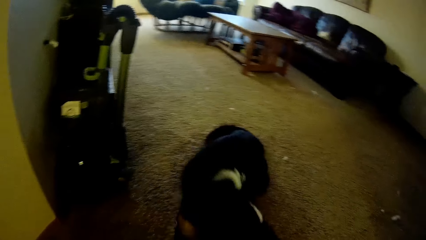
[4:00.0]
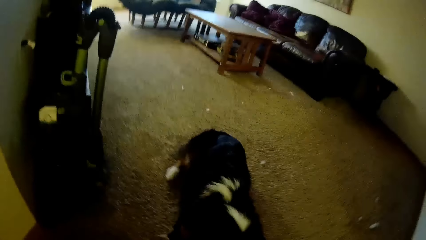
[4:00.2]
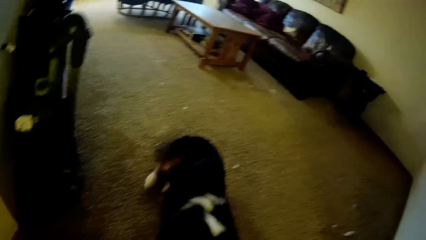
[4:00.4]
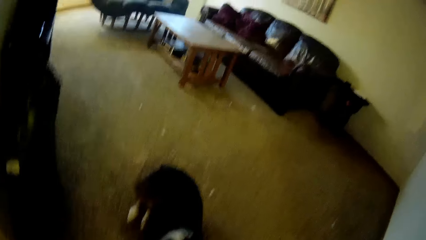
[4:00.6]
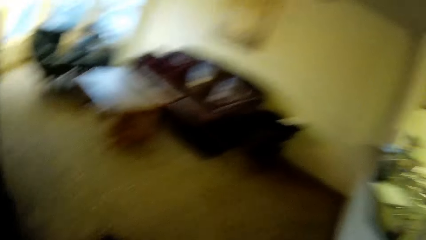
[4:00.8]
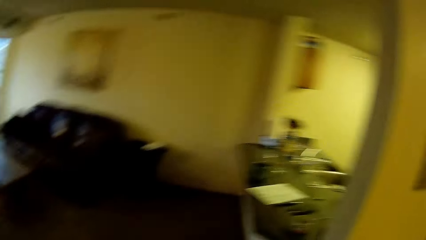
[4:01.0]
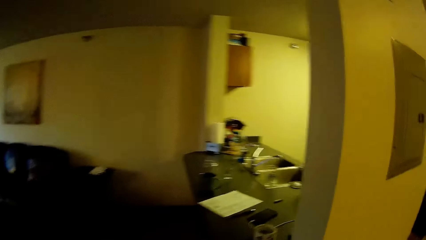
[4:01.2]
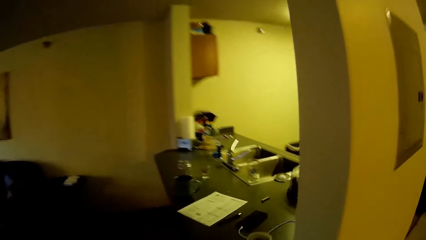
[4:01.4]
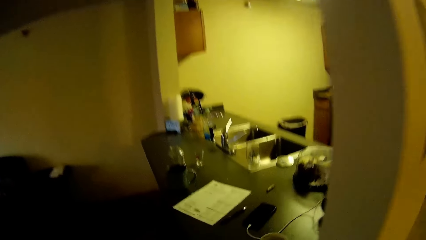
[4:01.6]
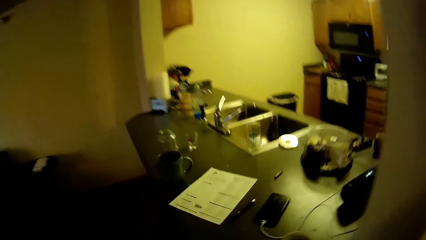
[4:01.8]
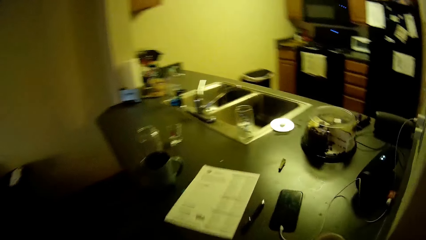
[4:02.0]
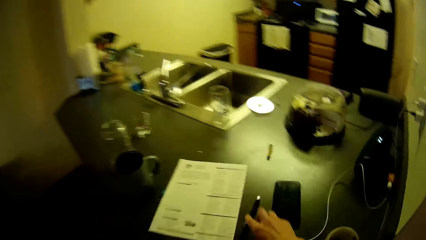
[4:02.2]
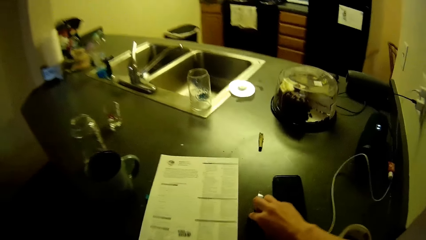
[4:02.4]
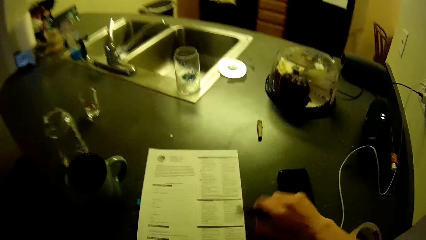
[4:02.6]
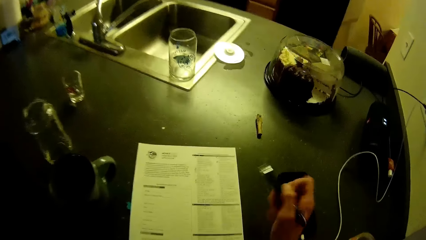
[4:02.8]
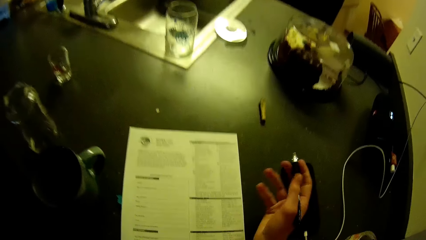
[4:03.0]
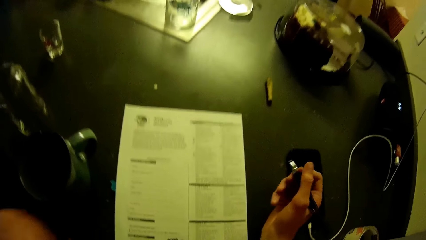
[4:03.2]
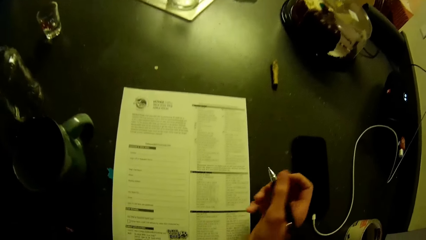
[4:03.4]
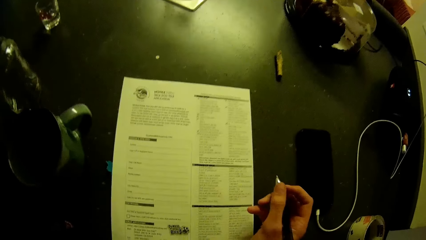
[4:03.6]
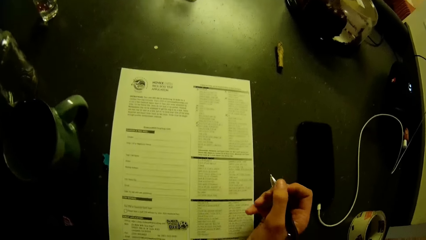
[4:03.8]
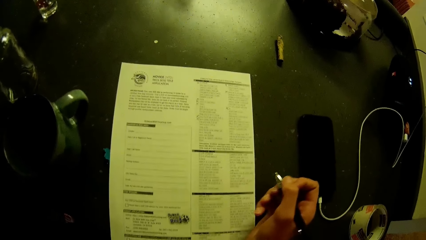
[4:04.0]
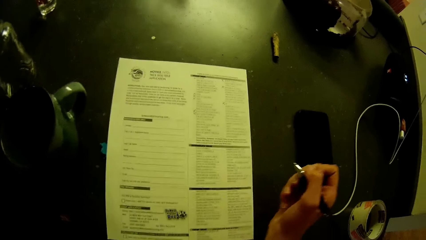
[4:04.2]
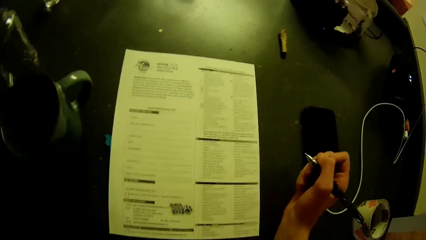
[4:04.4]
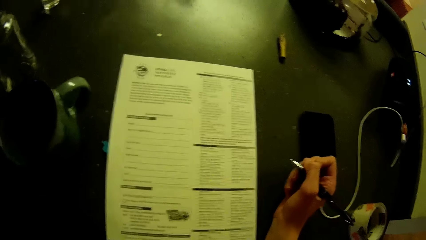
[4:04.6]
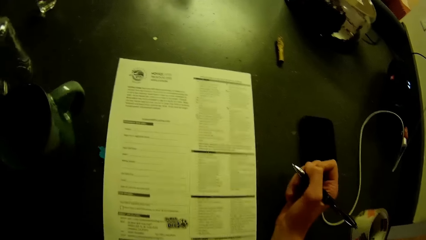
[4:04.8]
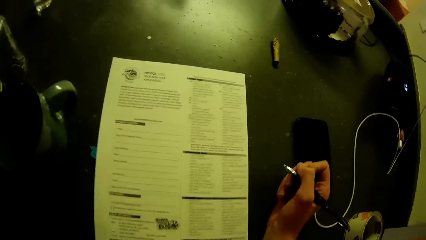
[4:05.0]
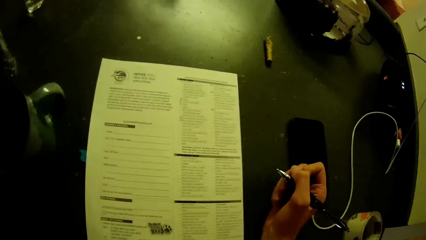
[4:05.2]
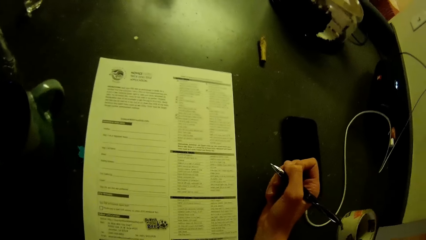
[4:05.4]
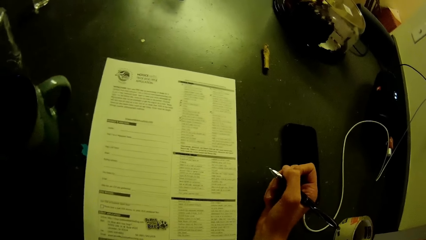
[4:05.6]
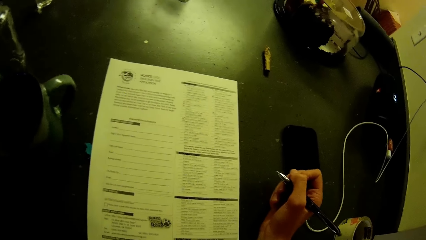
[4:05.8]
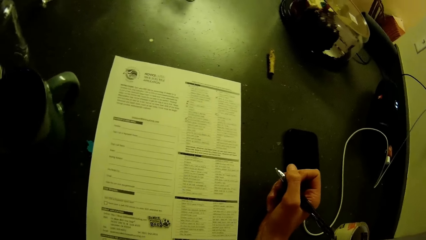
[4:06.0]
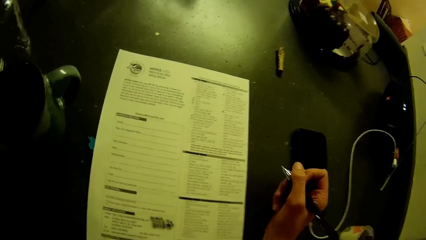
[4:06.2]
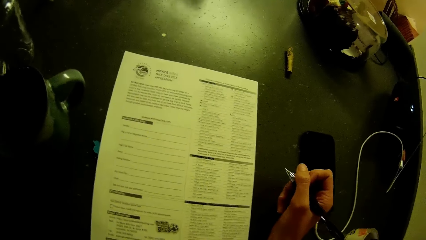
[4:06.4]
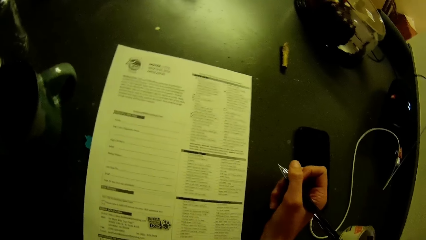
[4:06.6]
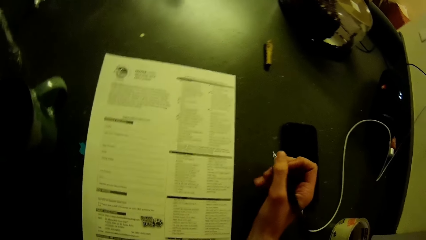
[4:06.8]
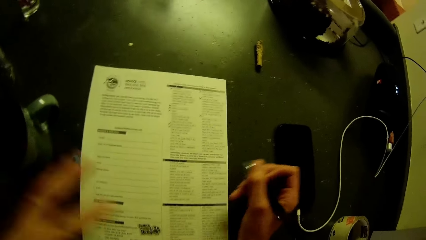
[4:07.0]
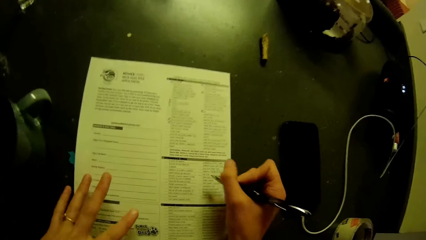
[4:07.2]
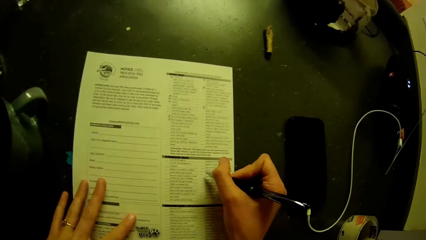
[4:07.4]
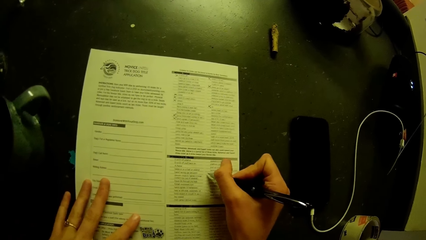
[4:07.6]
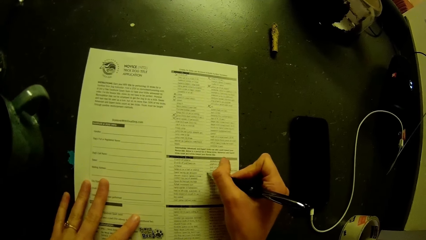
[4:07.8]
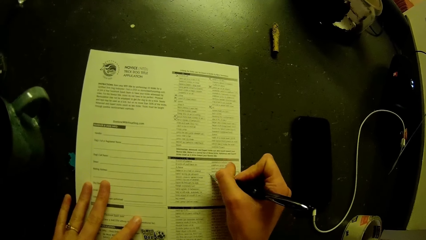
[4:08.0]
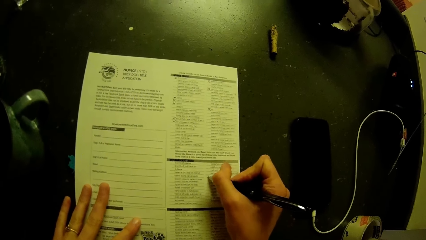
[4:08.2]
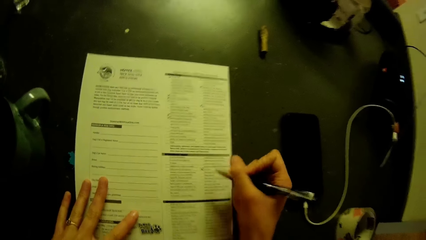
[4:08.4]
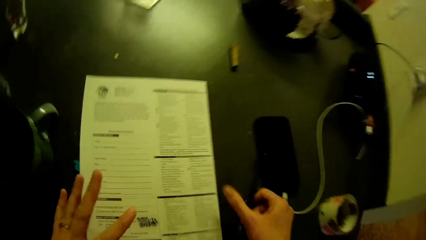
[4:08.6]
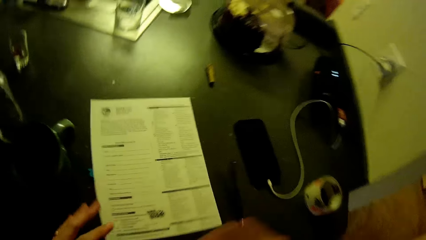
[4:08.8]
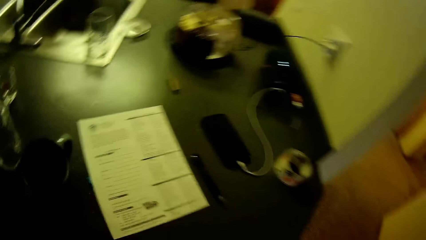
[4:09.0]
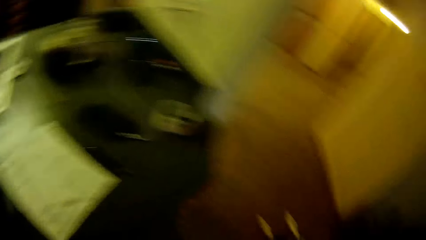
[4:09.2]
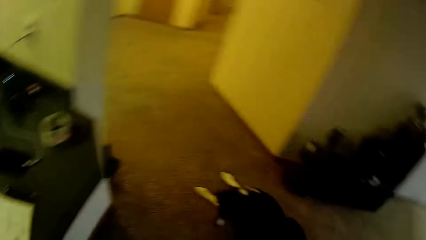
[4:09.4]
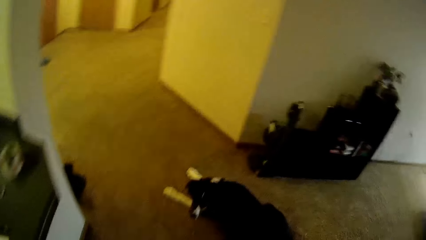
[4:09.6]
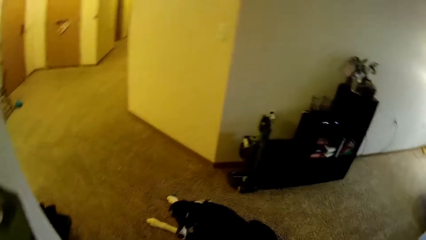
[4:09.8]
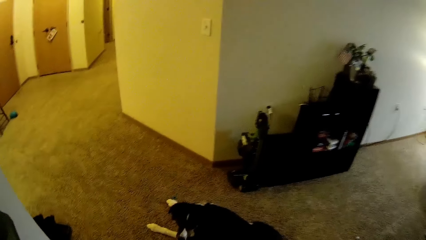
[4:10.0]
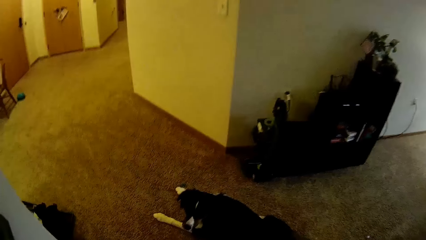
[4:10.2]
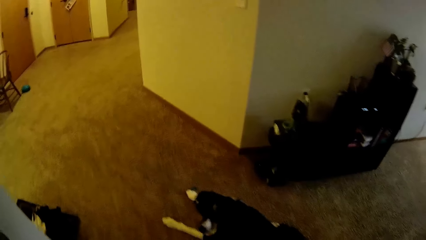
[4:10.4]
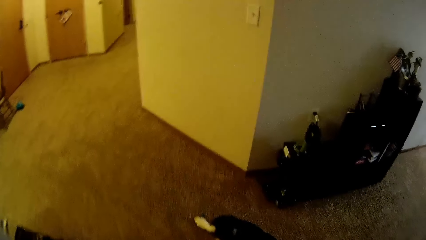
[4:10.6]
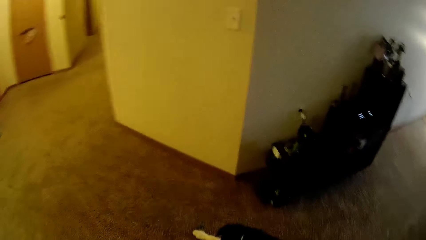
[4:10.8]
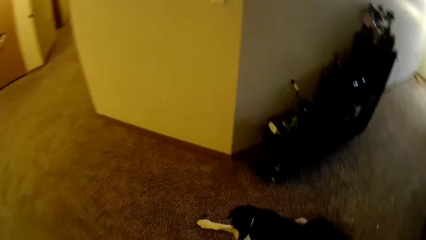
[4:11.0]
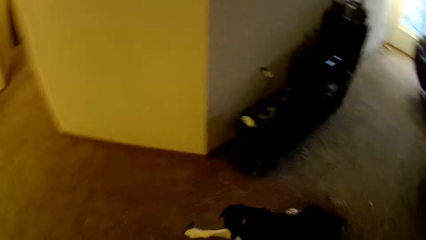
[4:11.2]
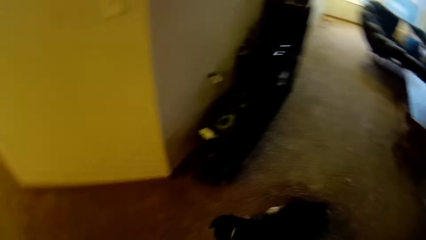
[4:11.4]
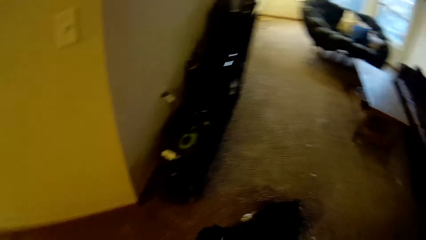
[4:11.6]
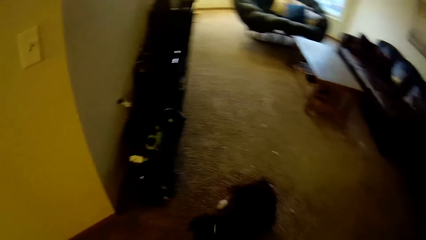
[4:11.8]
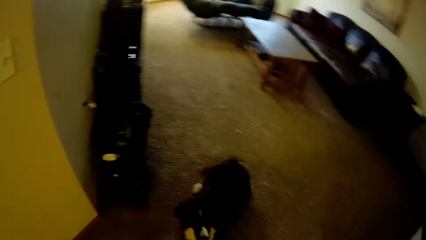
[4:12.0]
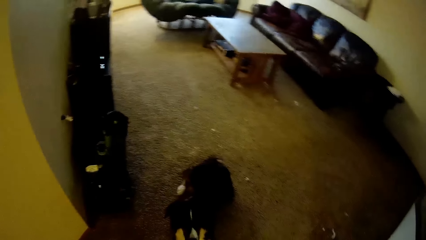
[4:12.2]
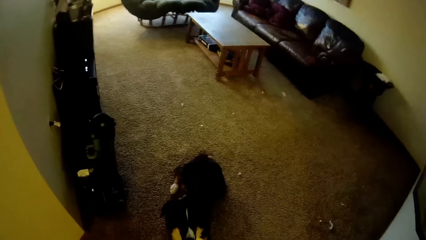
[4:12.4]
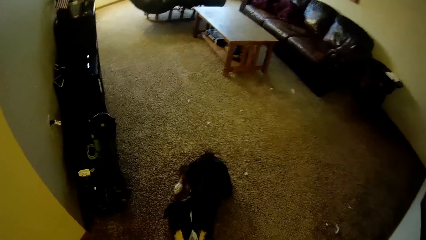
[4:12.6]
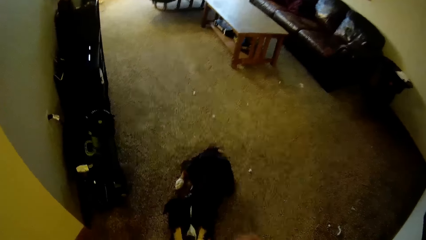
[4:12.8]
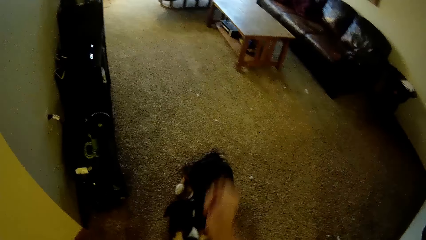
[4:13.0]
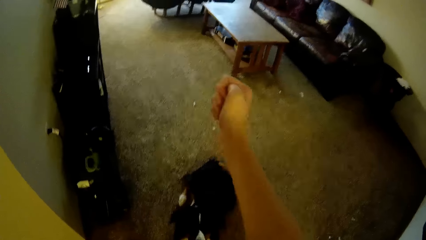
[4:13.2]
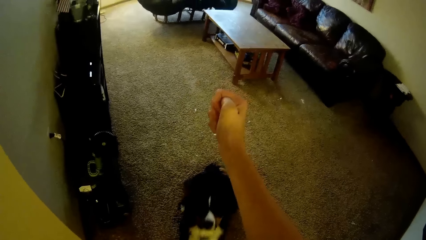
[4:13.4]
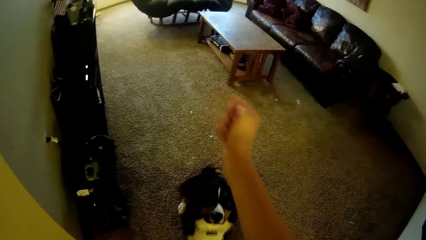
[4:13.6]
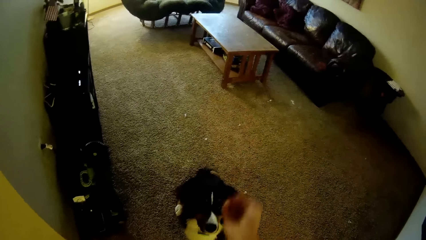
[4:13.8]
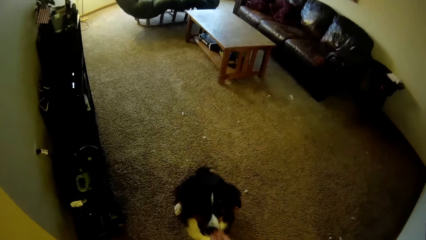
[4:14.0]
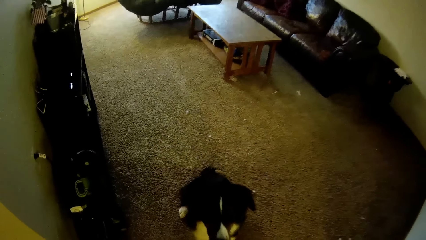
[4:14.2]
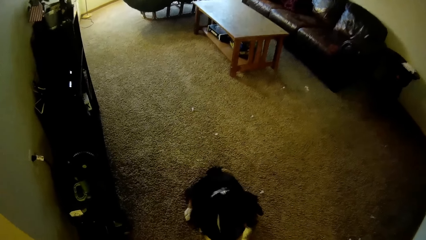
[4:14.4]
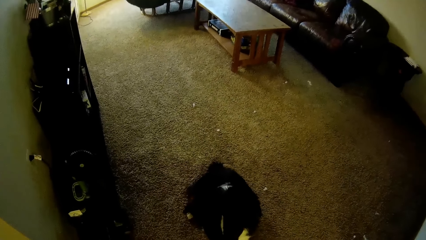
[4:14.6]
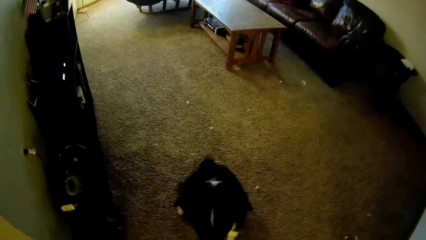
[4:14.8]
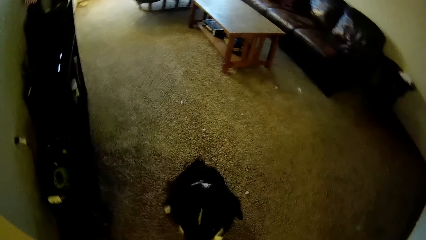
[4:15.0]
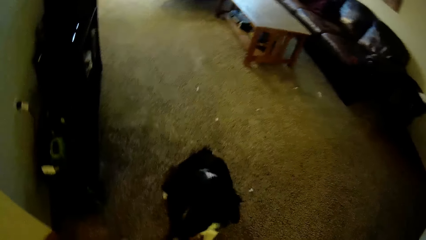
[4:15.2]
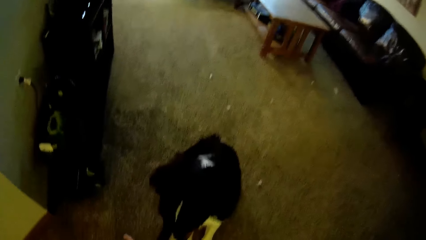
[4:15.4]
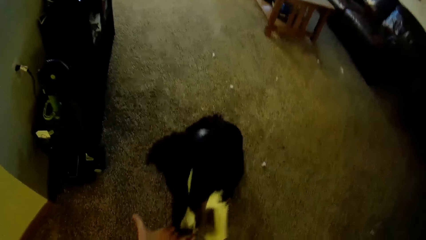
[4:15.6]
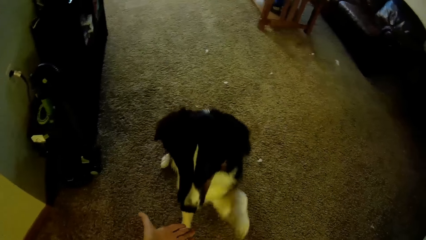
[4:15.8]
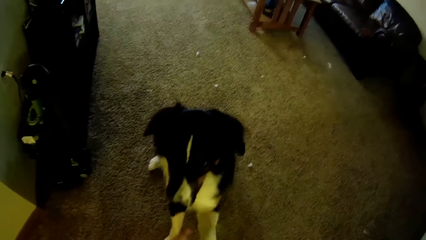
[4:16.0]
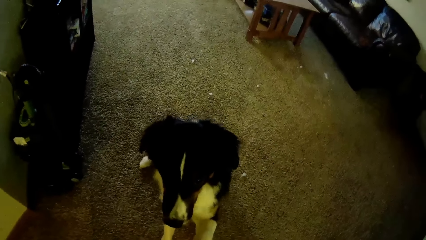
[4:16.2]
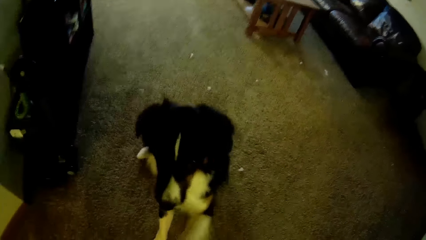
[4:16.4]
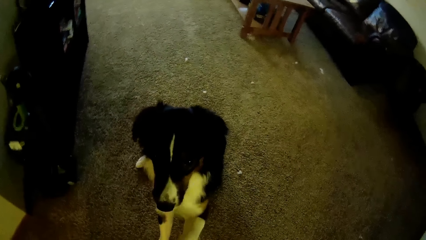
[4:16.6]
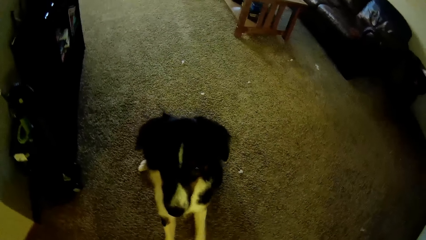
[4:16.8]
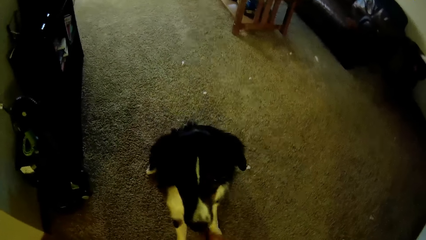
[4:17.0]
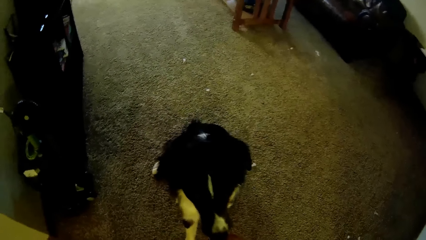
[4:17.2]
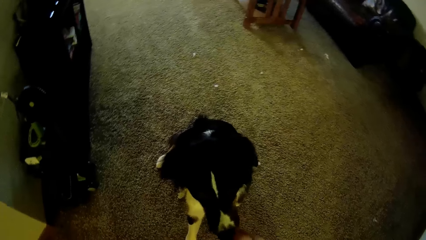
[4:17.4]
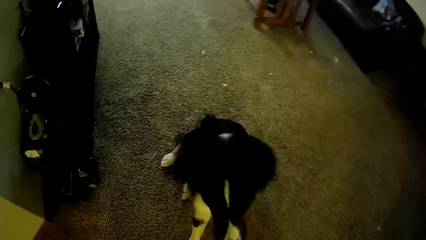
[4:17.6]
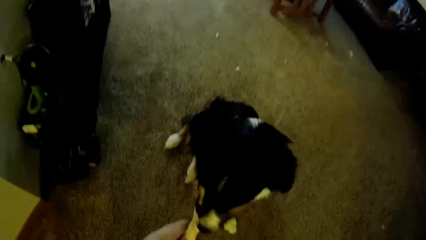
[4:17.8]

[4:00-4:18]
The camera wearer walks around the room. She picks up the pen on the kitchen slab or countertop. She puts her hand on the countertop. She fills an application checklist on the kitchen slab. She drops the pen on the kitchen slab. She walks around the room. She trains the dog in the living room. She raises her hand. She touches the dog's mouth.
